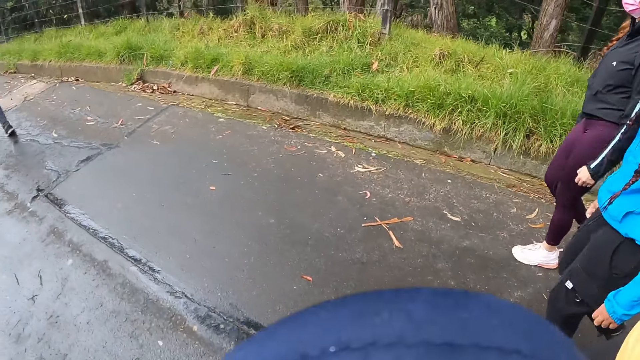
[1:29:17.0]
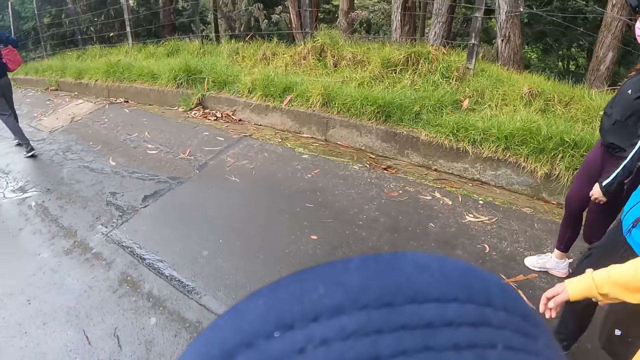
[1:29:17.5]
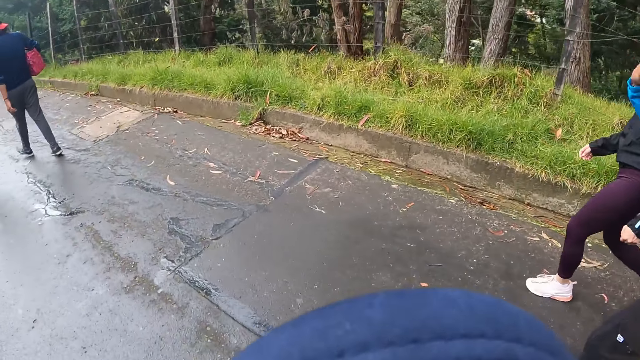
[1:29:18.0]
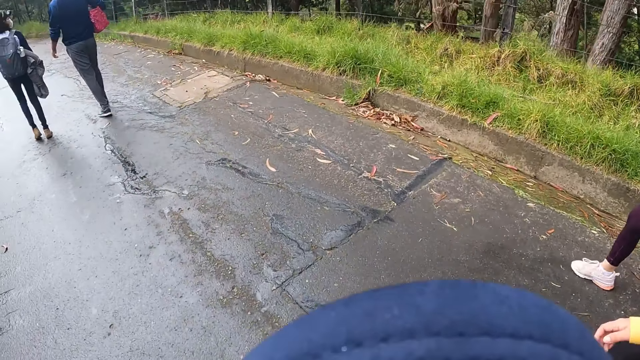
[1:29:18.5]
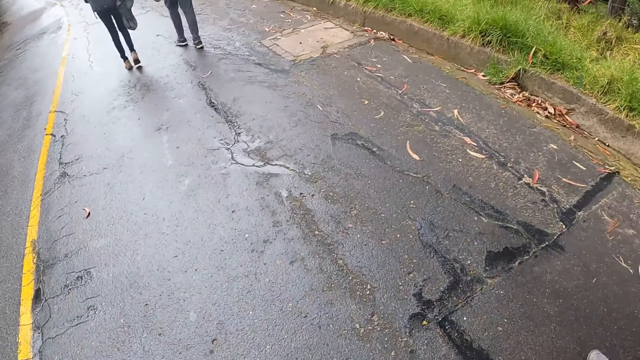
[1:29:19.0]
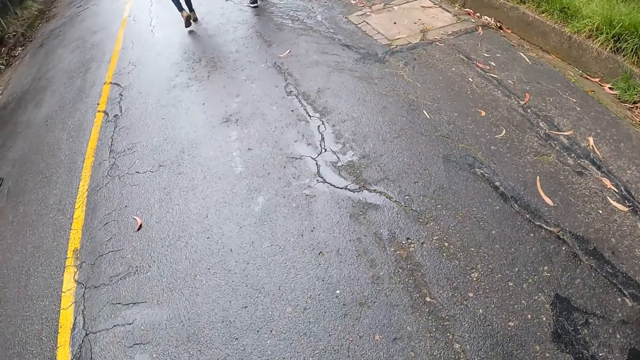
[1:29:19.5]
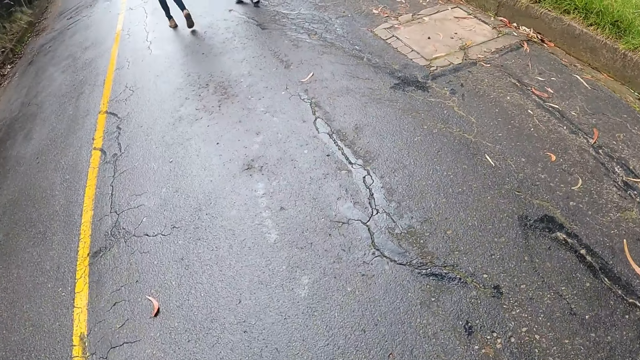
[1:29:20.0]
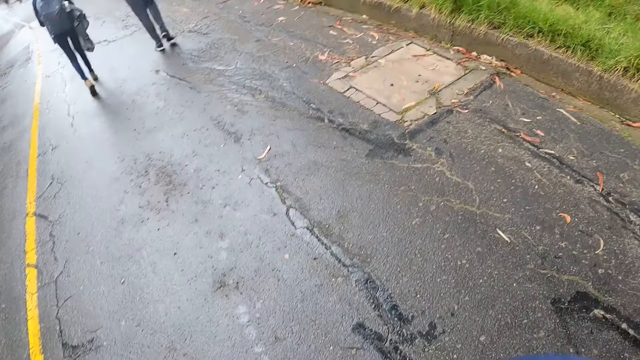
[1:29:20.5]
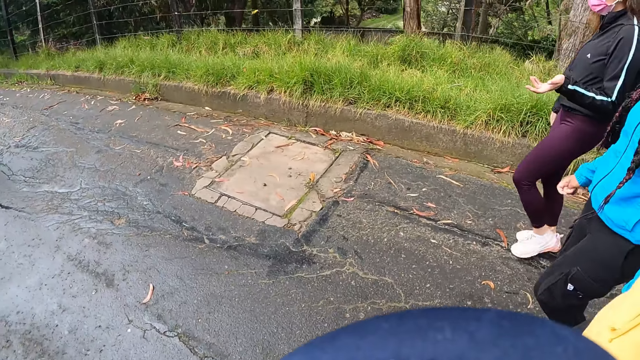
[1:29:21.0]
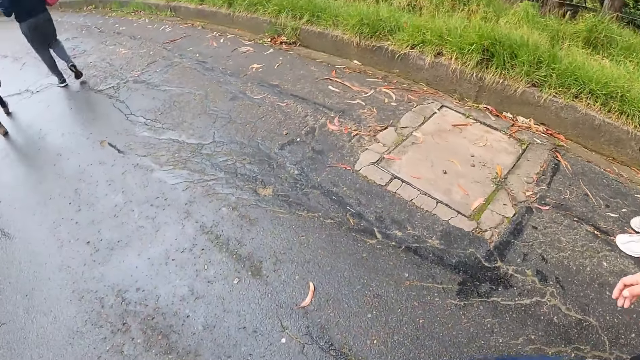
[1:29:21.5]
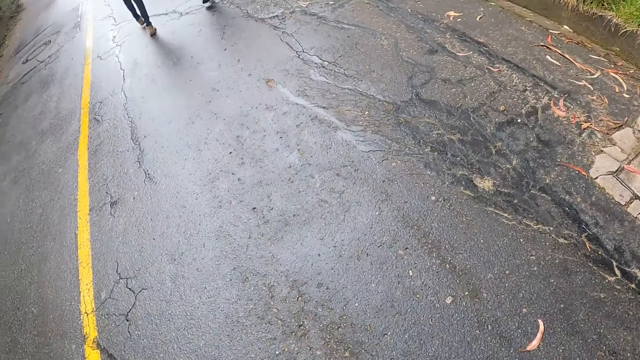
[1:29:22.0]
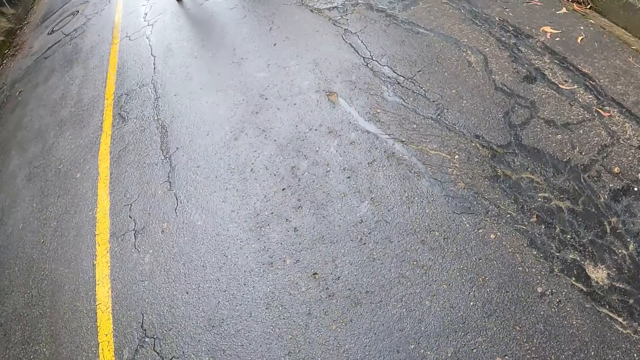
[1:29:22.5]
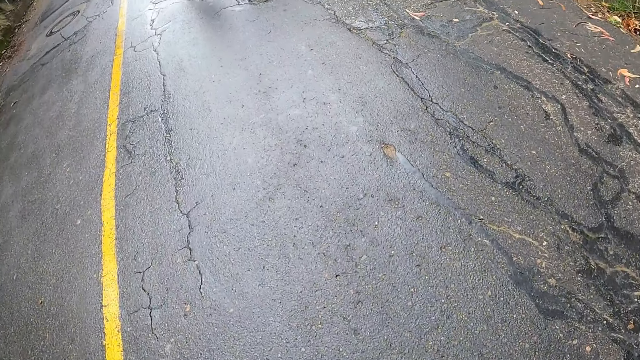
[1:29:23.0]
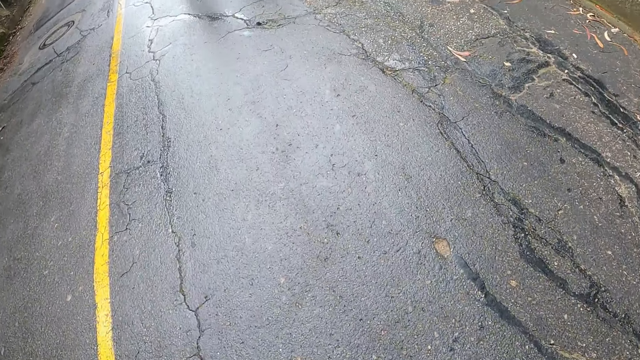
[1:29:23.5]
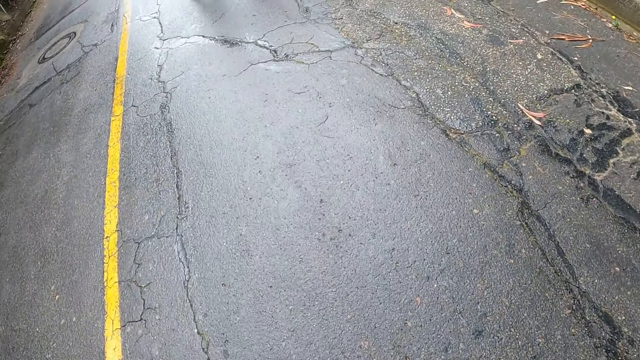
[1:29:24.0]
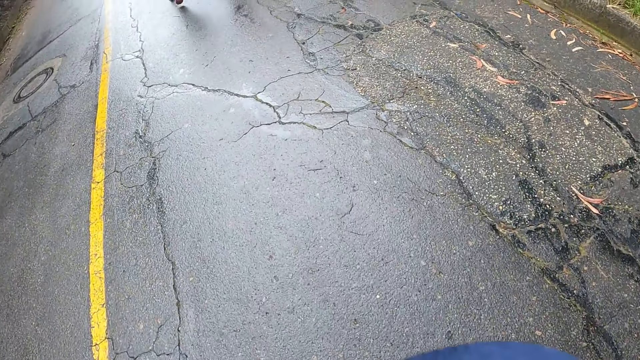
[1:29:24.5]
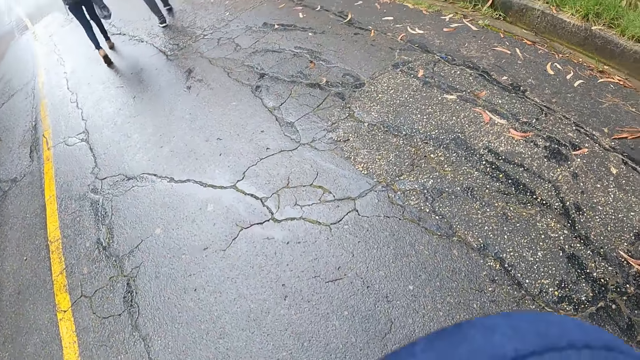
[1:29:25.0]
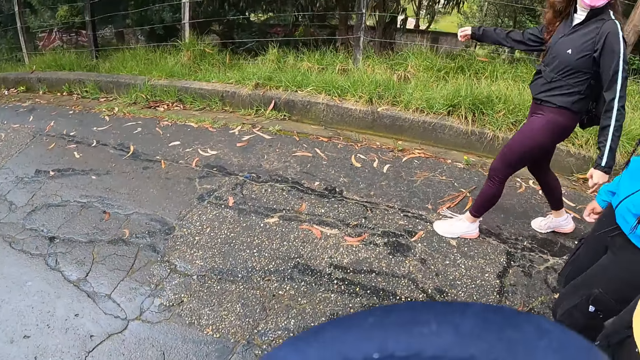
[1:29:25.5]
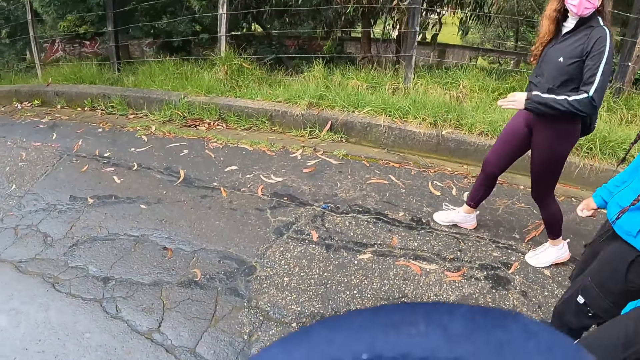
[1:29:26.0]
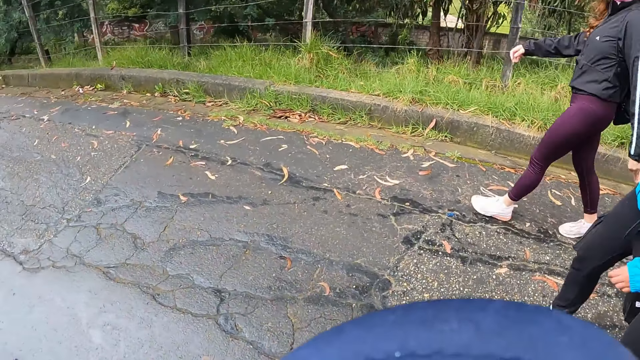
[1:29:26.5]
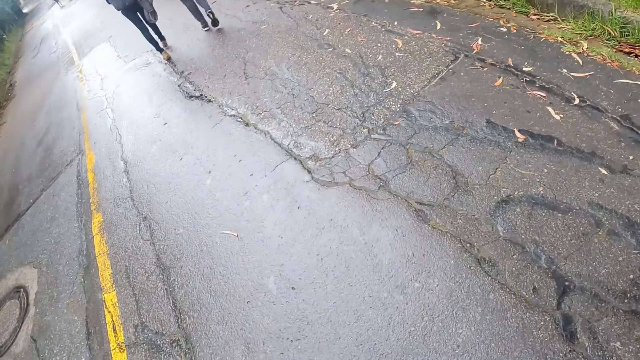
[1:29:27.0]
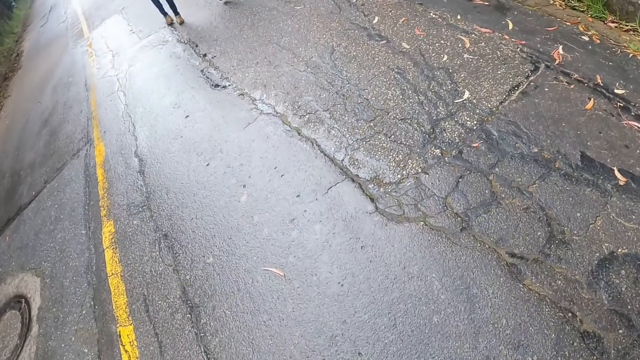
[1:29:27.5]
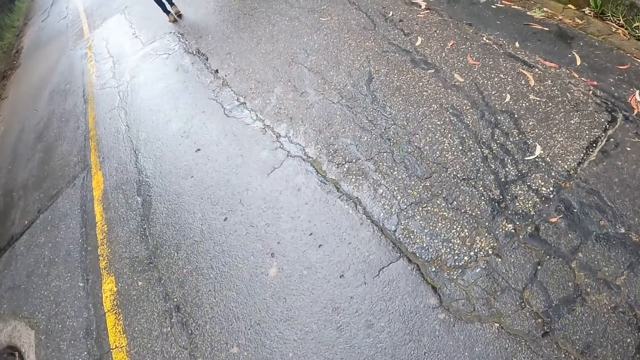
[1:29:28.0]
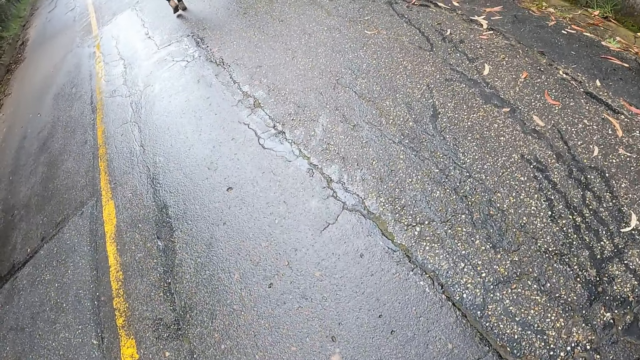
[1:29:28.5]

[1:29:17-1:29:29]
A lady makes gestures with her hand.

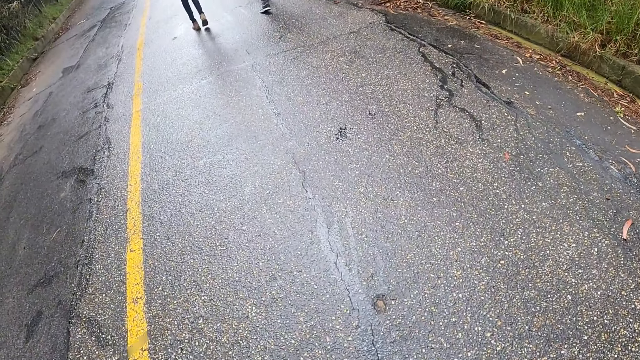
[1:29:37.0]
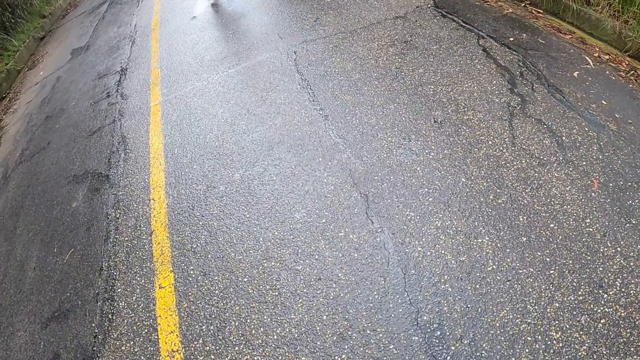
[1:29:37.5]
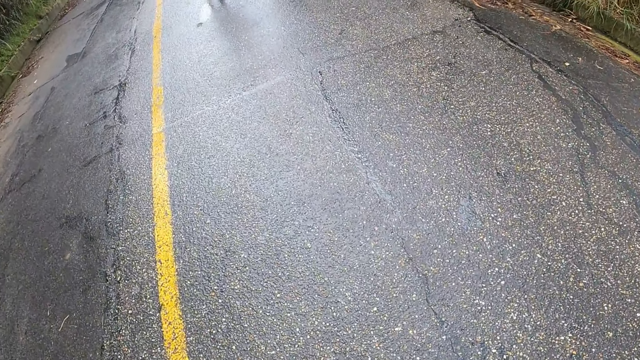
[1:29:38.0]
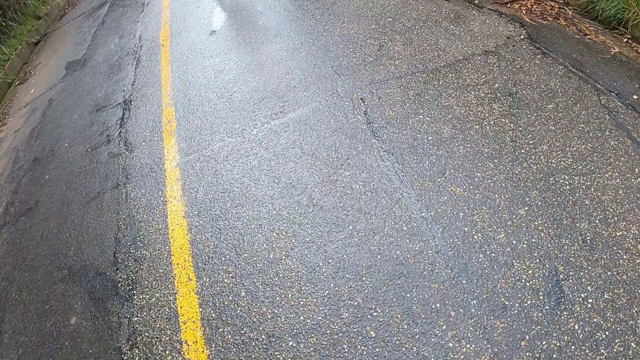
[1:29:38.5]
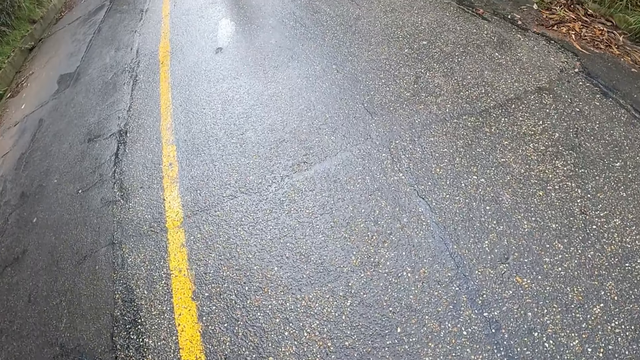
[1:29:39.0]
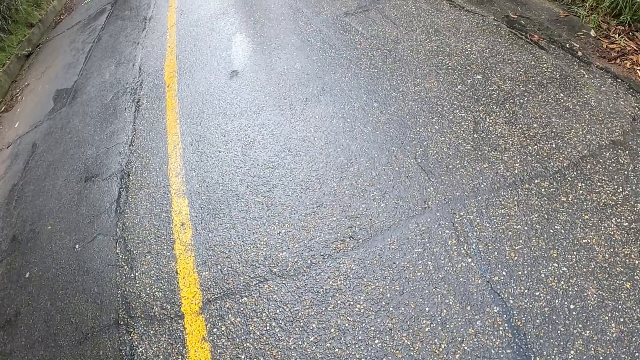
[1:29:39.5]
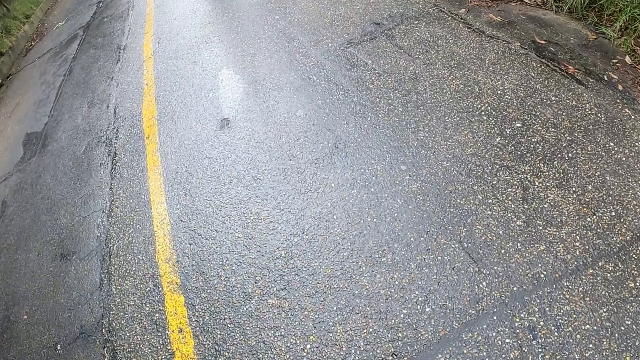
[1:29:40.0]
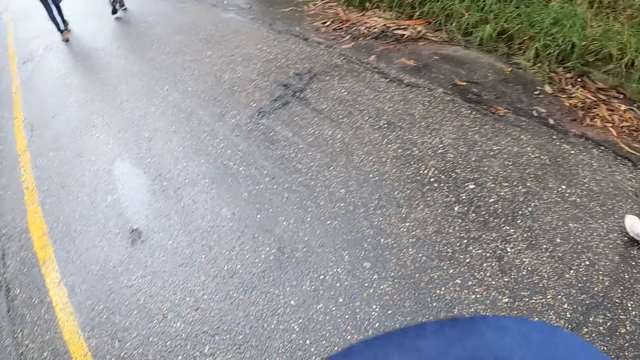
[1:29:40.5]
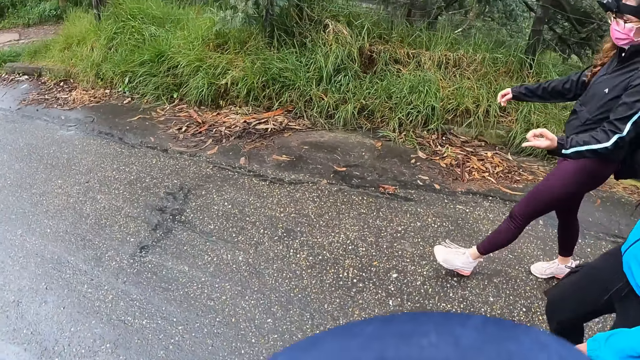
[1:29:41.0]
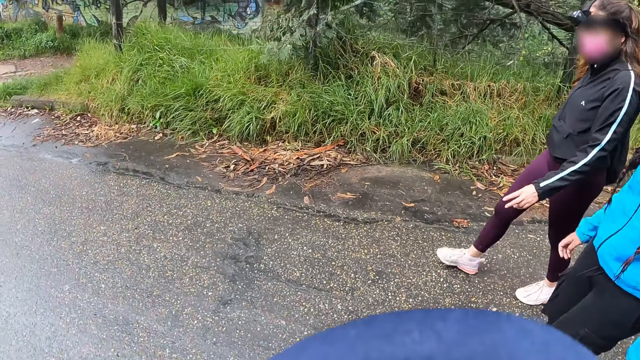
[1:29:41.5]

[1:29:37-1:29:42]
A man transfers the red object to his left hand.

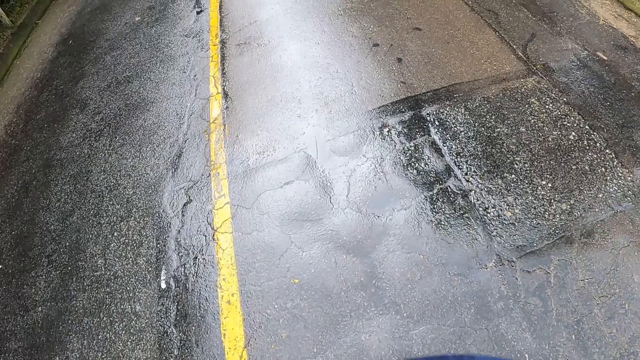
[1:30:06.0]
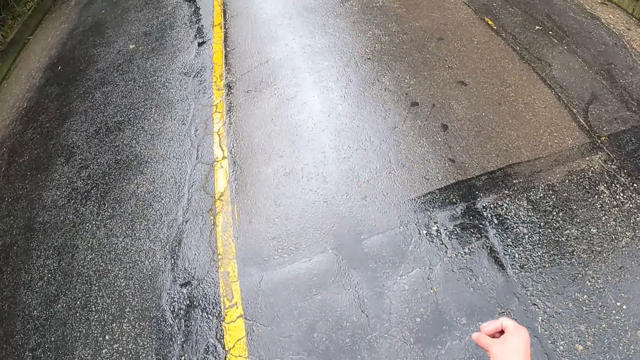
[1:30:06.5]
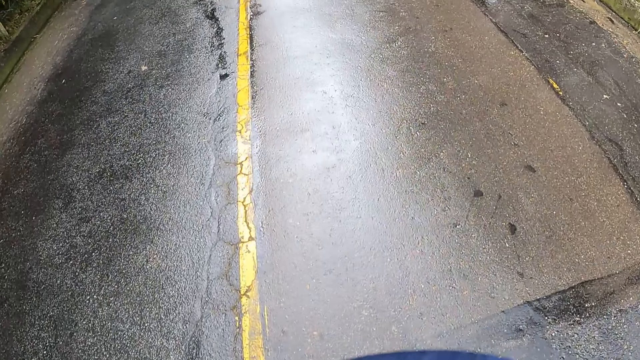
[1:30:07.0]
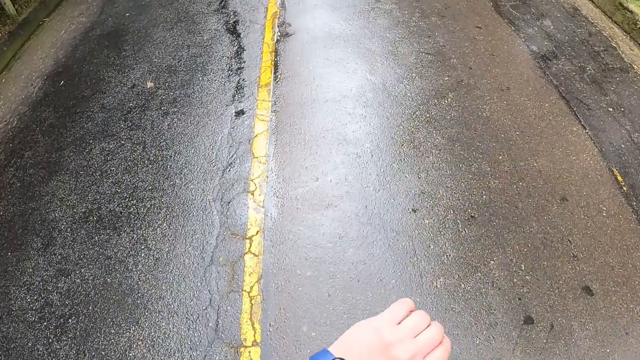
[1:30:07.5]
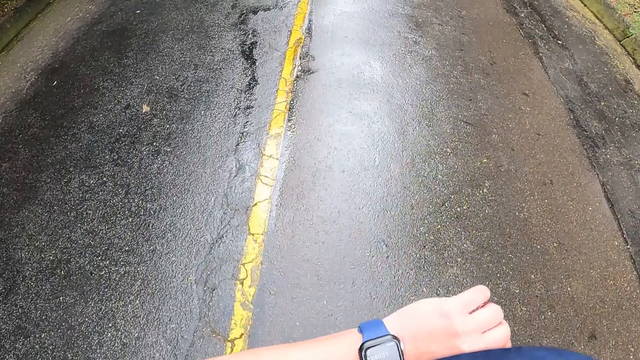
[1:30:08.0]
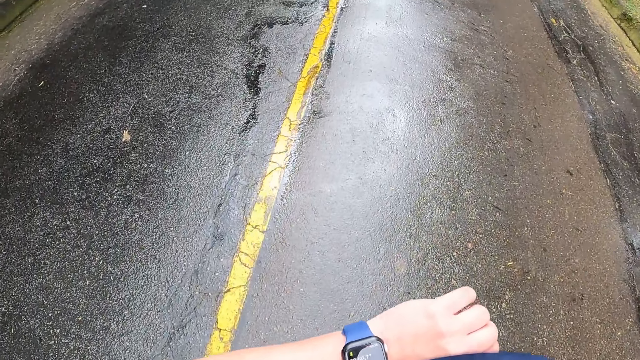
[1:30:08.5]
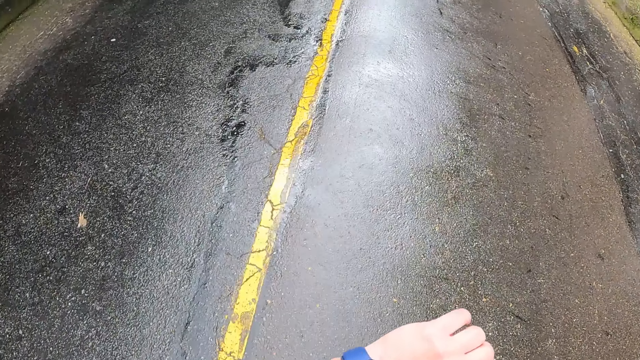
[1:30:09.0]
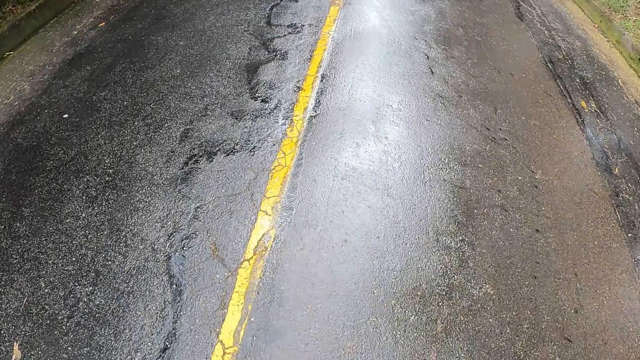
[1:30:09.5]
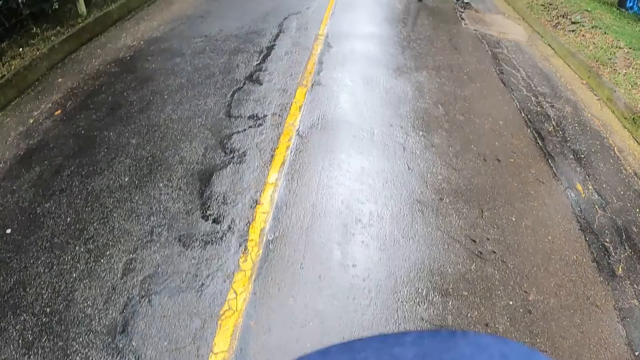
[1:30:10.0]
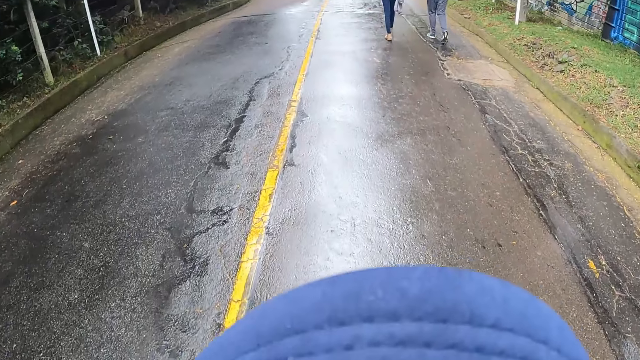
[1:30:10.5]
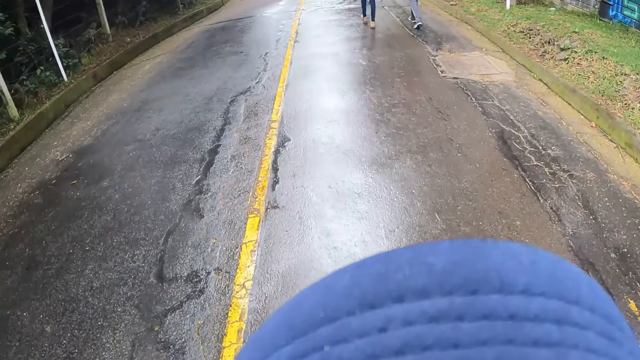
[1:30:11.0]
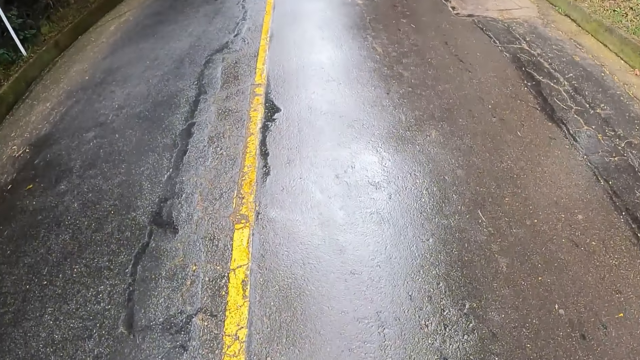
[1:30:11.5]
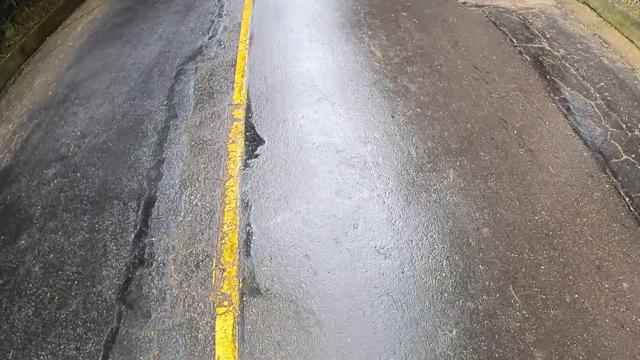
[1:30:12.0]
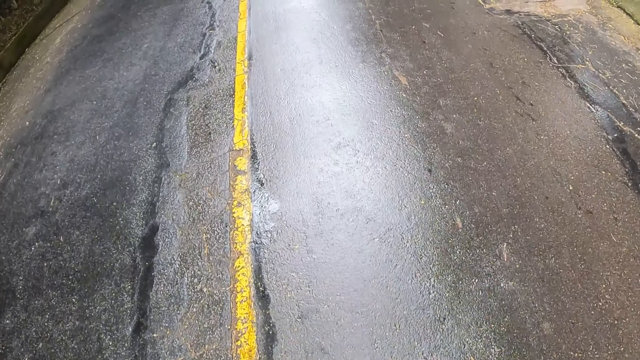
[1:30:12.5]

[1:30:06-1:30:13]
The camera wearer checks a wristwatch on his left wrist.
